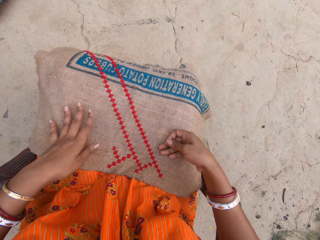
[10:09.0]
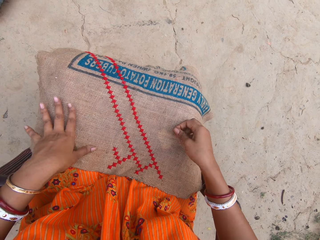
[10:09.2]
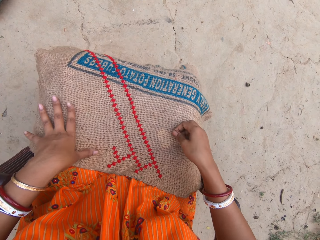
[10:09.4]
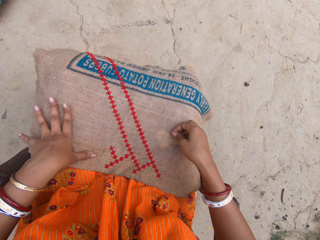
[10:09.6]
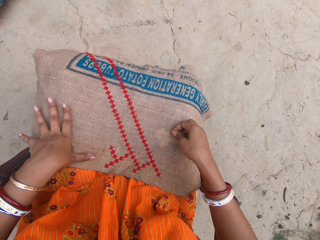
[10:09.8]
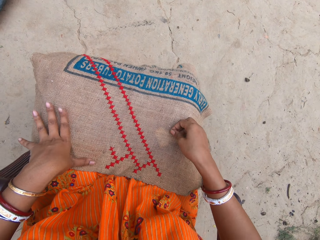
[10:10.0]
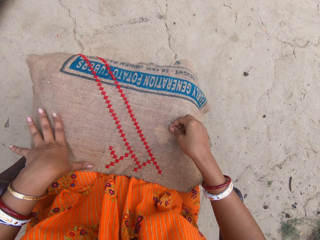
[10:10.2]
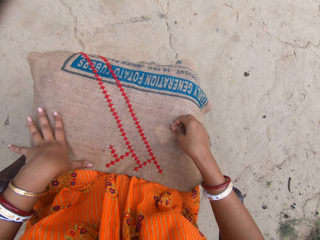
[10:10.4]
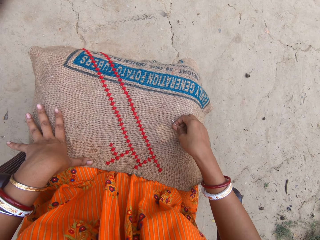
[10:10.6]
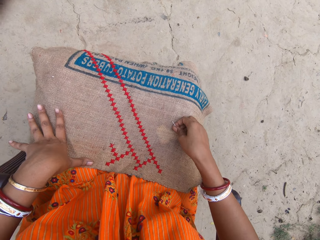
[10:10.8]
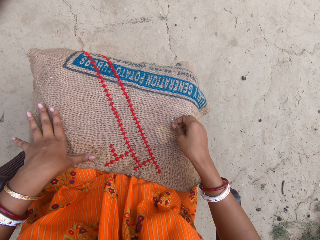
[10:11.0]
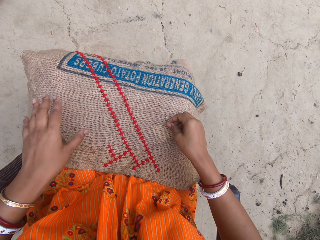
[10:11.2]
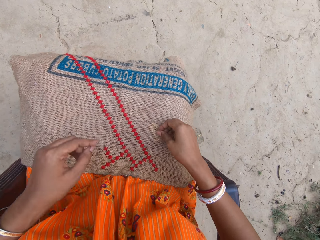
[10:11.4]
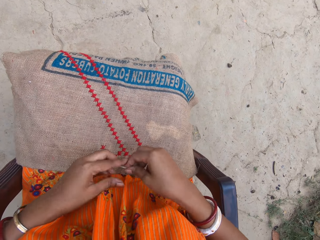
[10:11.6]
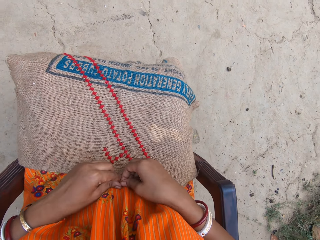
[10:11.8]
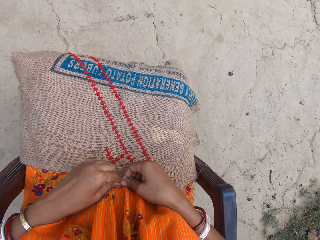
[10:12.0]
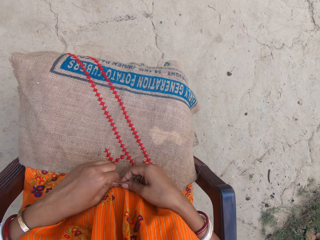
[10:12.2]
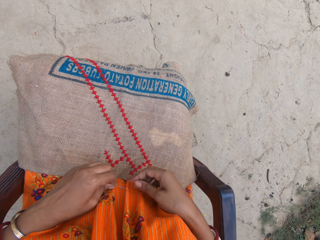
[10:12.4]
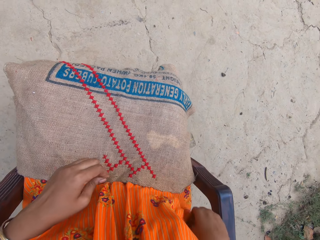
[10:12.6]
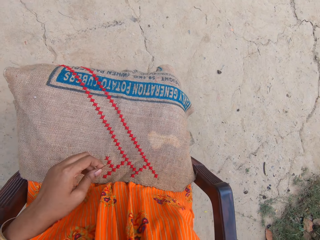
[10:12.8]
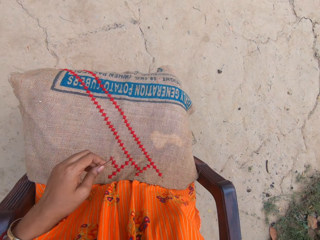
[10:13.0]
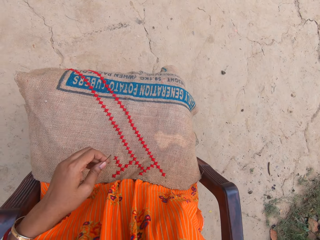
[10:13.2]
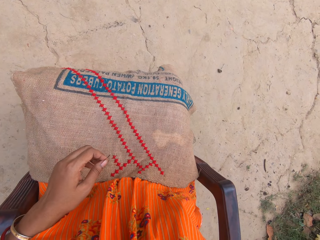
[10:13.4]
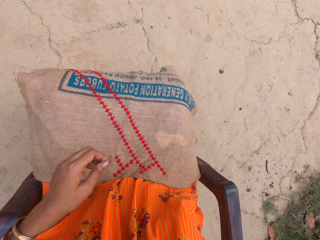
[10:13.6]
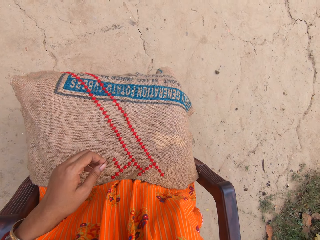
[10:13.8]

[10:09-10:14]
The camera wearer adjusts the cloth. She passes the needle from her right hand to her left hand. She takes some rolls of thread from her skirt pocket with her right hand.

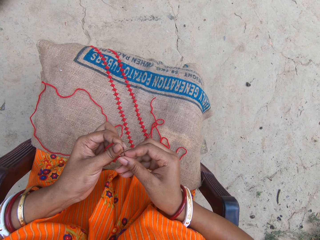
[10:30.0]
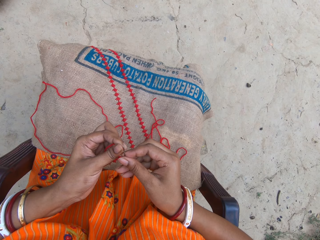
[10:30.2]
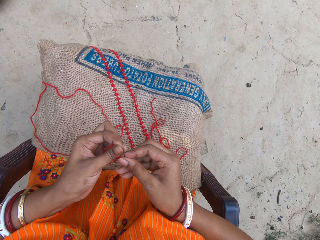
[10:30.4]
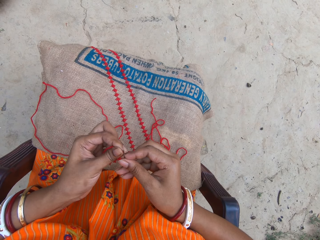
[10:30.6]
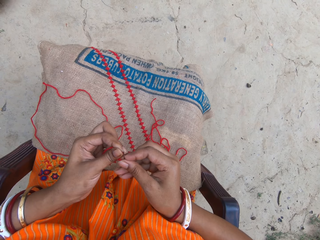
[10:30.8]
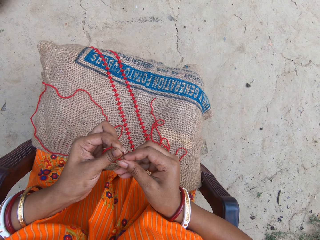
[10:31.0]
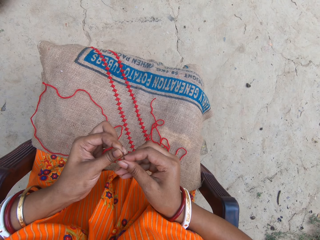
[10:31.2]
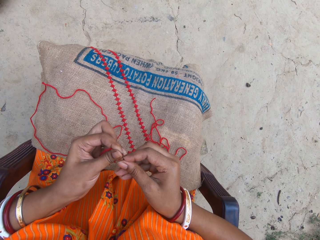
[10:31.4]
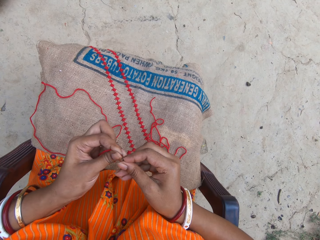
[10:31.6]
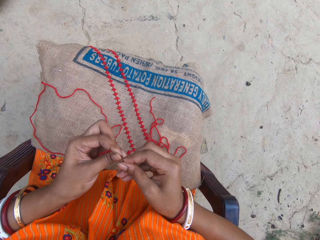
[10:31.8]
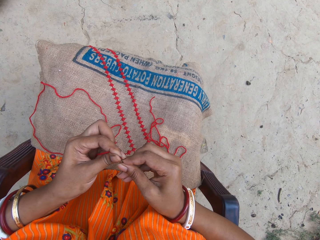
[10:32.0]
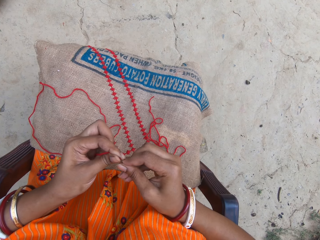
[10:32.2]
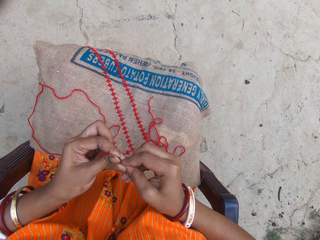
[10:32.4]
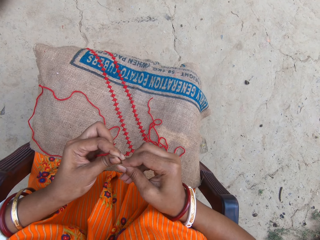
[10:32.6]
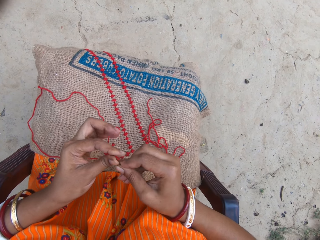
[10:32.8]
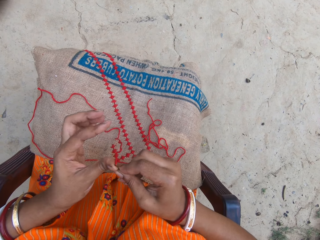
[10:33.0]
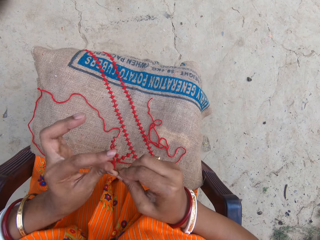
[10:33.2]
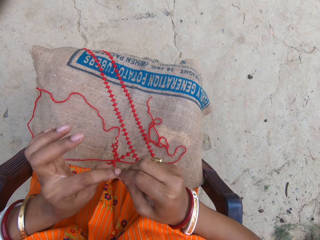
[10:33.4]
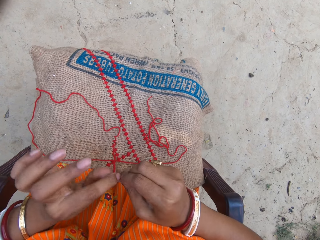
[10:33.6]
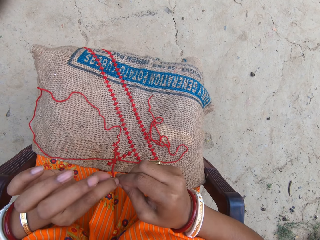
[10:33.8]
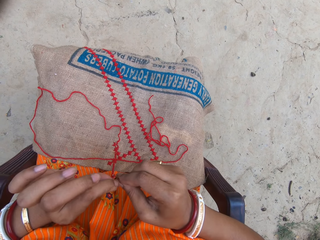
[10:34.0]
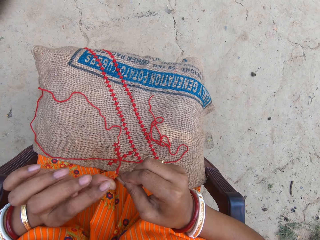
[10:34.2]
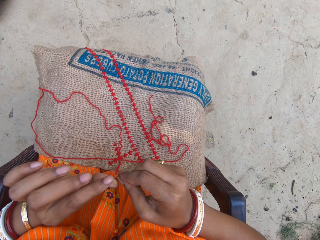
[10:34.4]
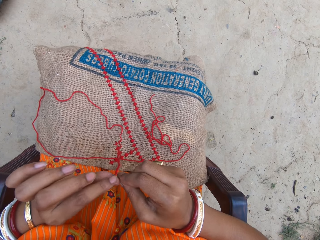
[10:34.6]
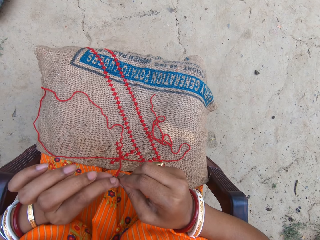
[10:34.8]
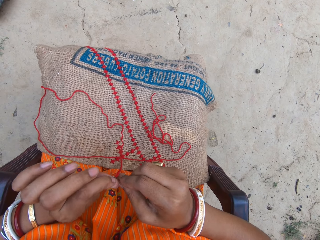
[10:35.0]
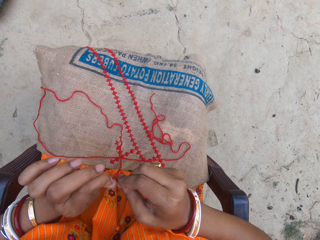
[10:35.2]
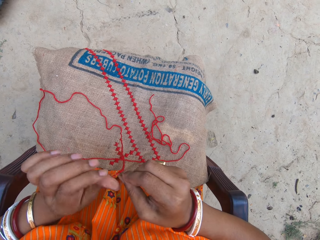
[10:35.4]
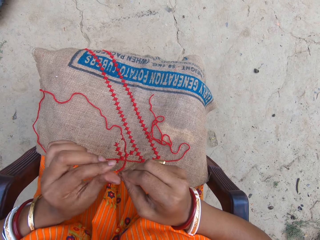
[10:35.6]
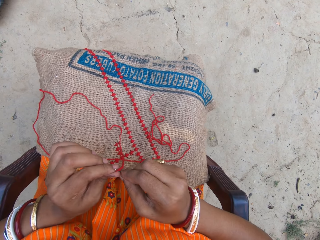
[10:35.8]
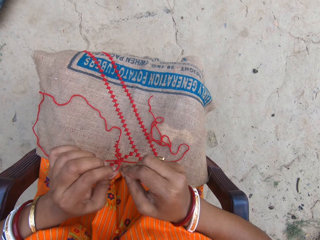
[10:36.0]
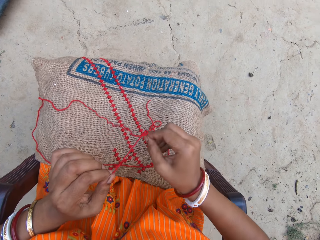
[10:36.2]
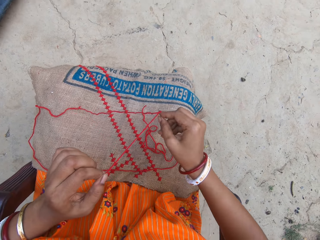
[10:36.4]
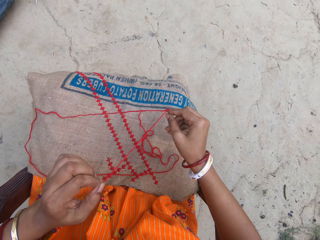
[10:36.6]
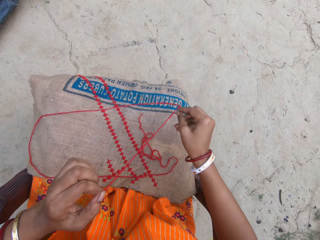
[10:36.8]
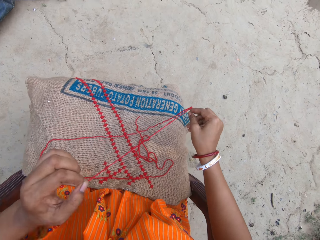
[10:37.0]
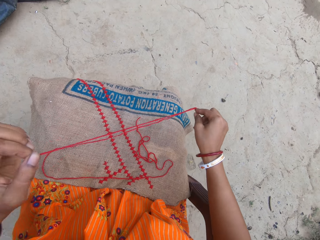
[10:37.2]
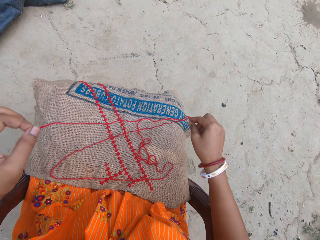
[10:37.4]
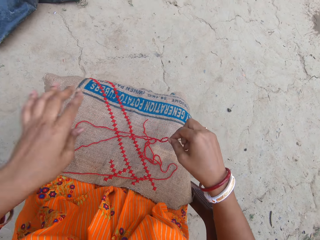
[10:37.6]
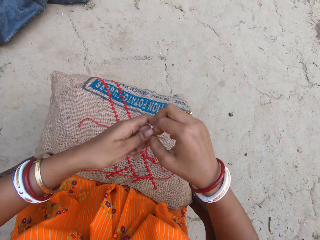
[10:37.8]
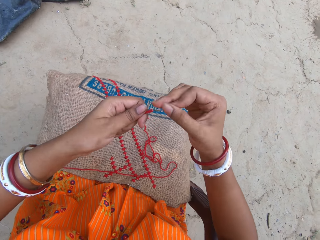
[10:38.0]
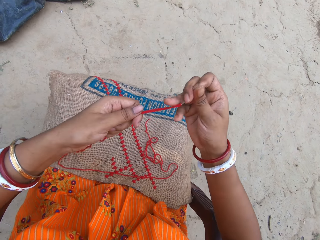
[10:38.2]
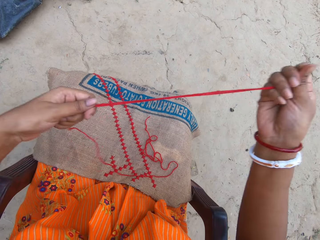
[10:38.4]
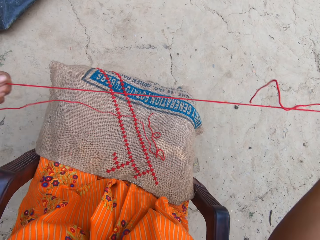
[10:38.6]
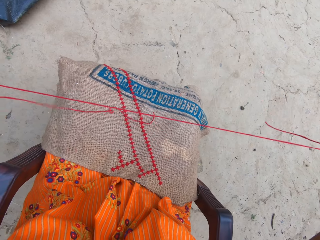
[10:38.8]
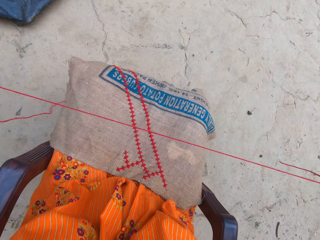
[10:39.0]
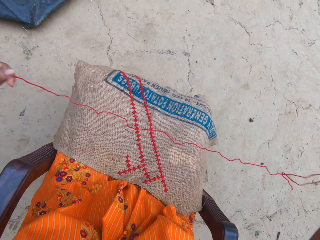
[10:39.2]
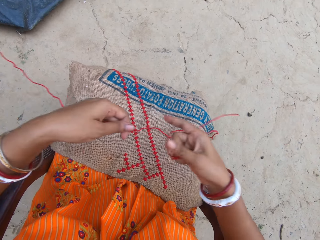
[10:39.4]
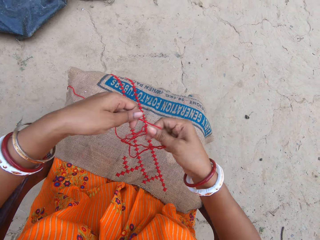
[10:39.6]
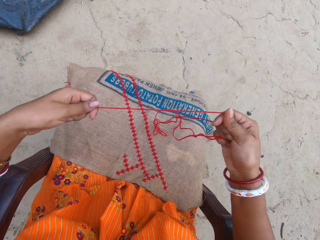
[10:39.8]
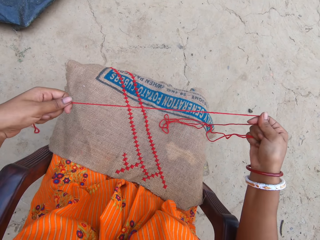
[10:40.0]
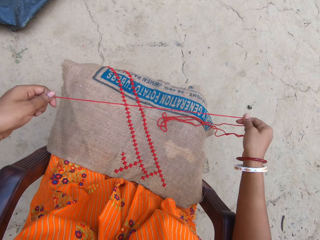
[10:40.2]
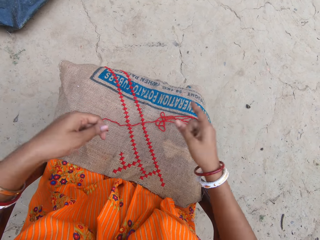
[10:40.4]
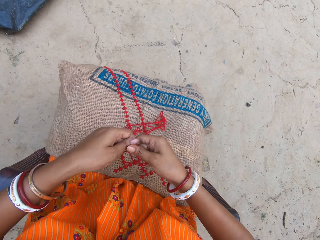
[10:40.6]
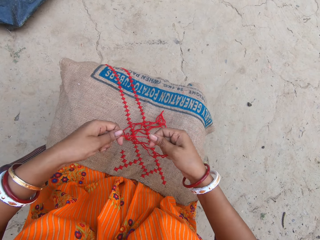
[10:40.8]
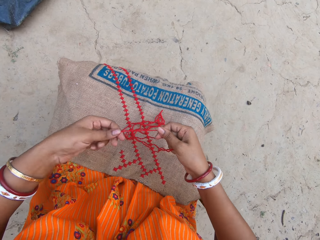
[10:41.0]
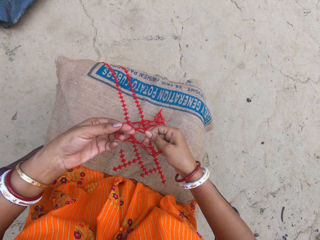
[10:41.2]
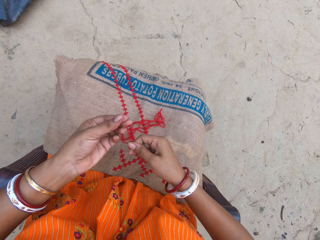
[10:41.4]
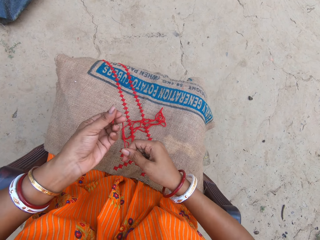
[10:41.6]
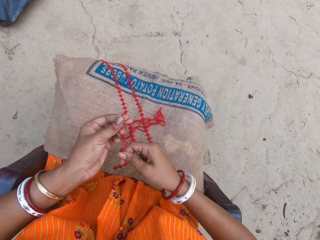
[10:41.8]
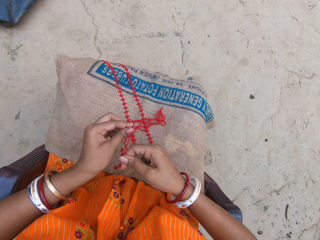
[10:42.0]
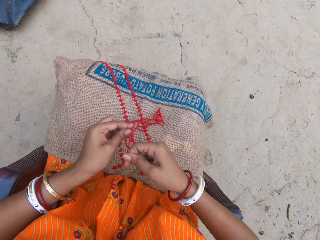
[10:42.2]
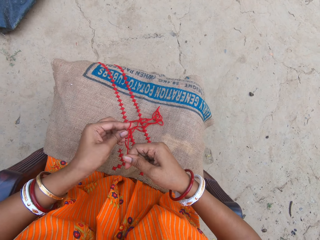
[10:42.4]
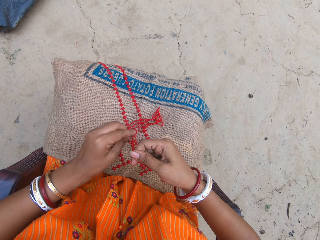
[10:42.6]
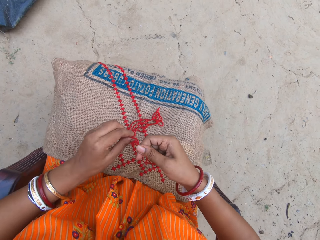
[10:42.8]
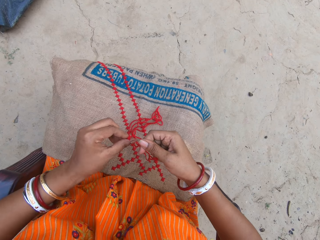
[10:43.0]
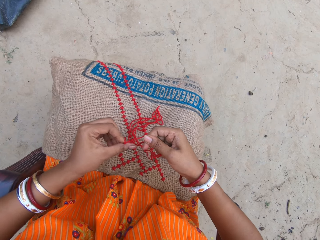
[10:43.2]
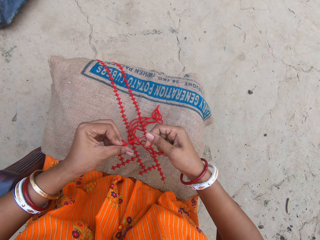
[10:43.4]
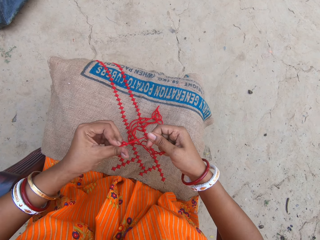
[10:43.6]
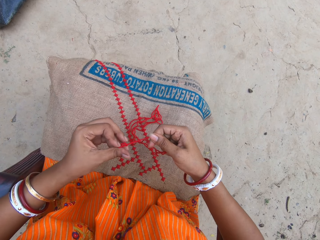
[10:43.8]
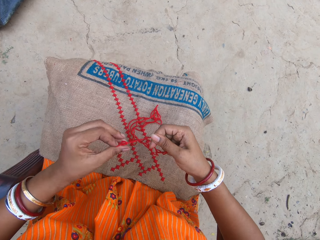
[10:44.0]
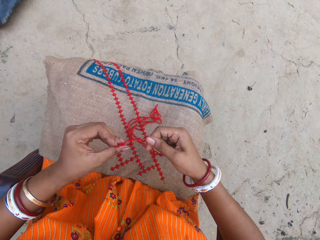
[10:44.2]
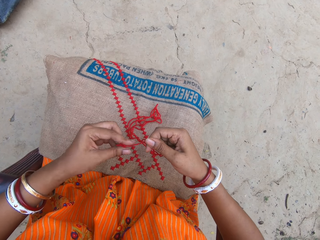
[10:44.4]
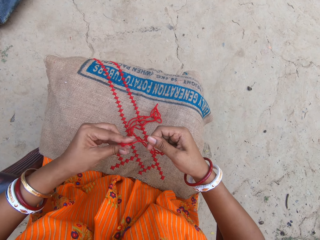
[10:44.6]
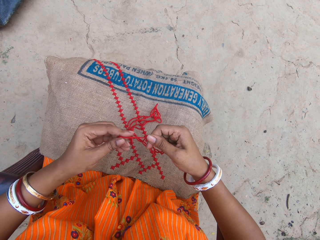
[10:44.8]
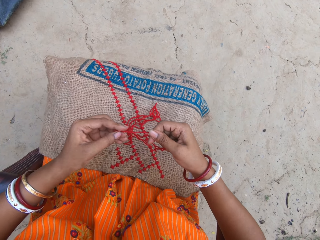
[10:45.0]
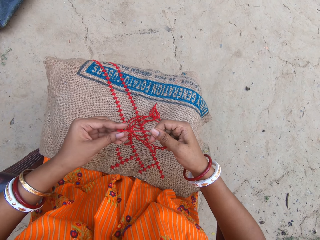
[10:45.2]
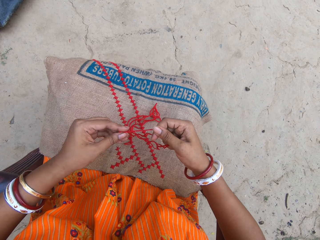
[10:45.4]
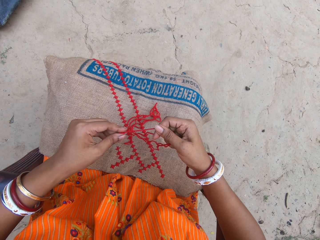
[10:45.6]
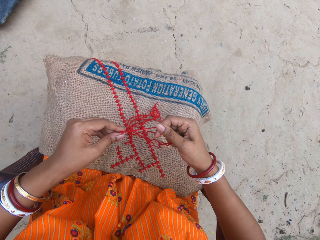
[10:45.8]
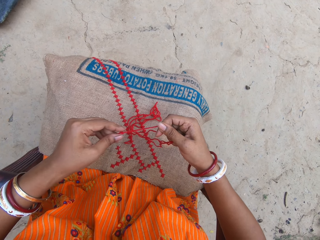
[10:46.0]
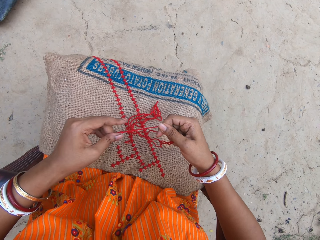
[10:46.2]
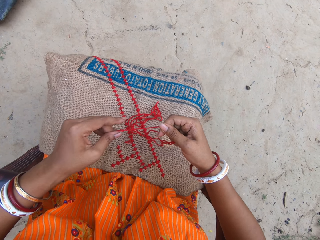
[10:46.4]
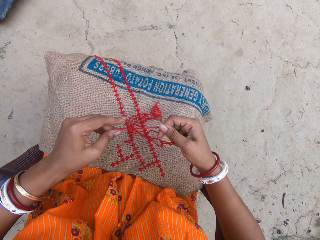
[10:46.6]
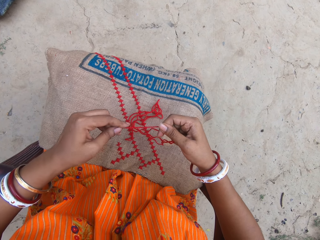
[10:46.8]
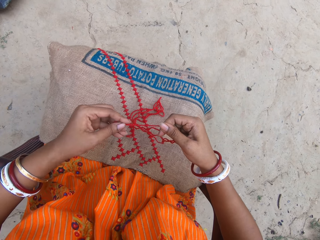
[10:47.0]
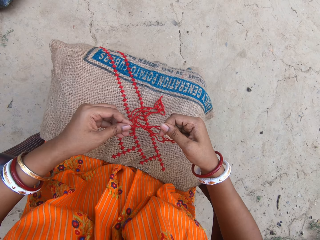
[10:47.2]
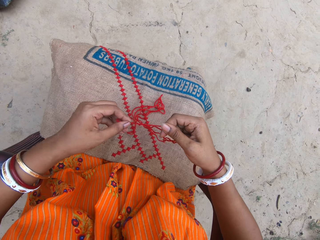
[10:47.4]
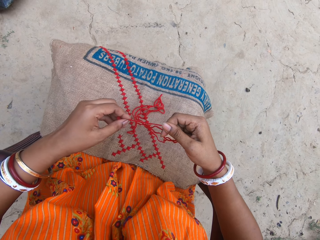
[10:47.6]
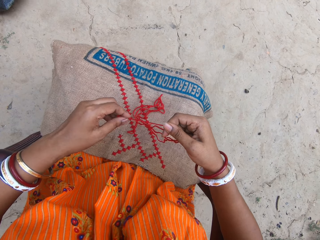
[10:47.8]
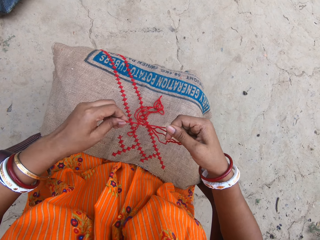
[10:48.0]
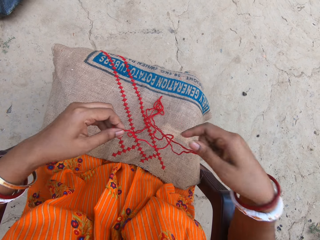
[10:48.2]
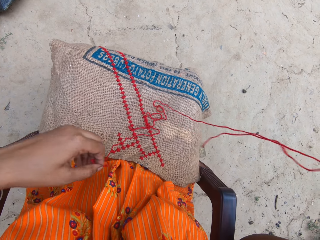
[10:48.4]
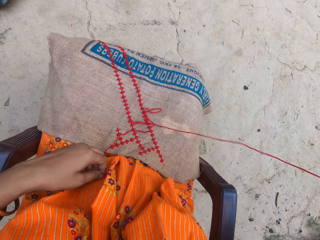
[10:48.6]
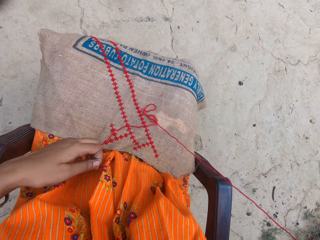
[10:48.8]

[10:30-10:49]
The camera wearer puts the thread in the pocket. She adjusts the thread. She holds the needle and the roll of thread with both hands. She ties a knot on the roll of thread with her left hand. She folds the thread.
